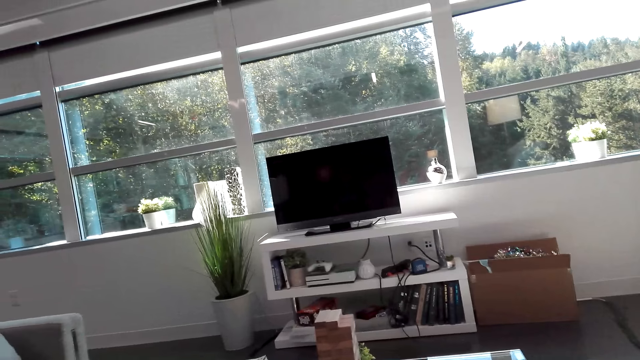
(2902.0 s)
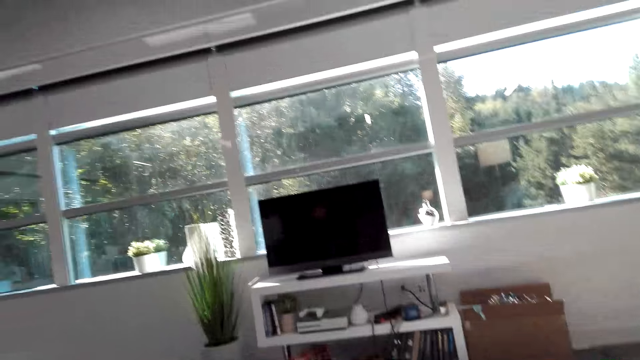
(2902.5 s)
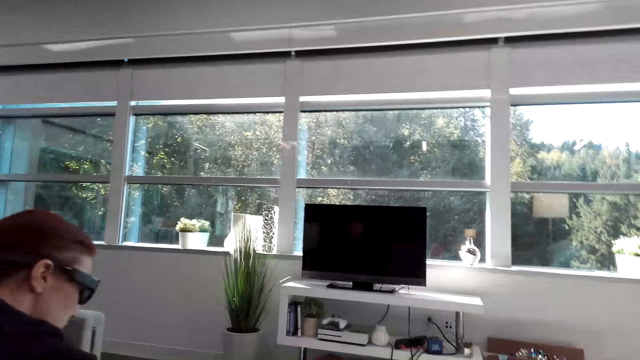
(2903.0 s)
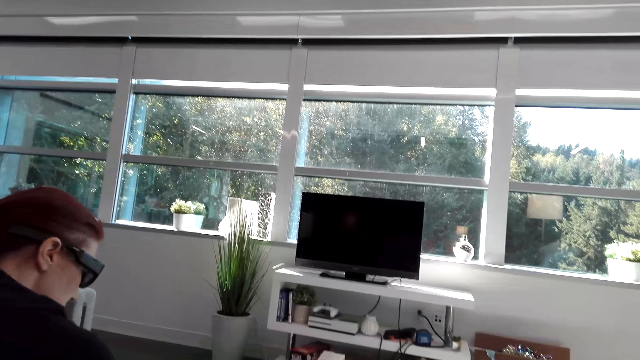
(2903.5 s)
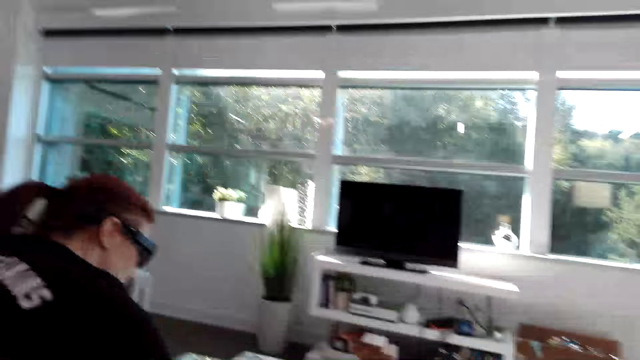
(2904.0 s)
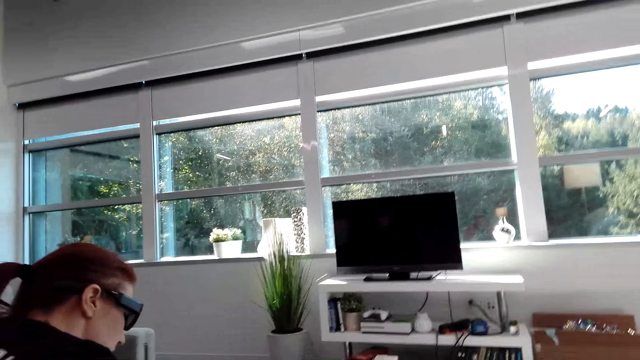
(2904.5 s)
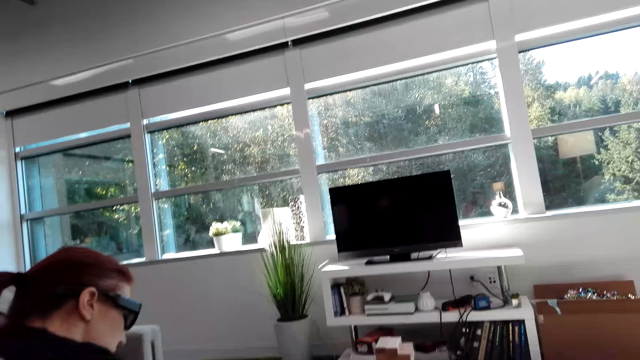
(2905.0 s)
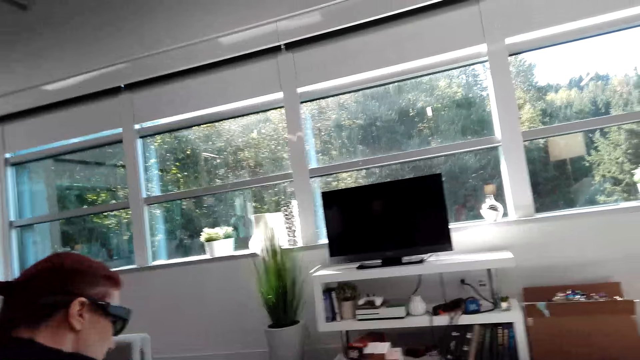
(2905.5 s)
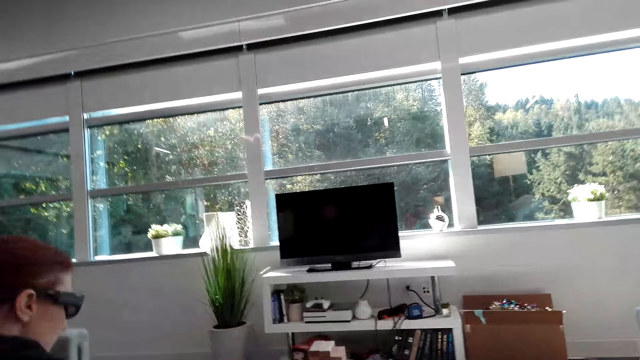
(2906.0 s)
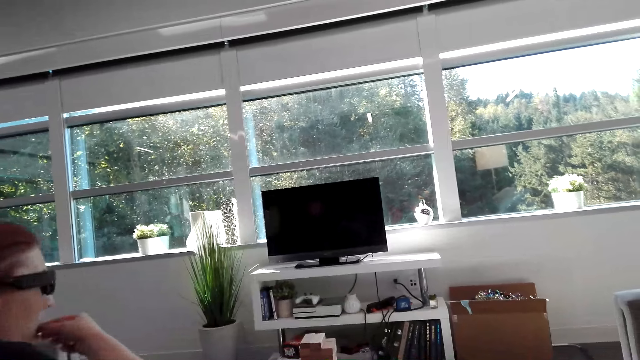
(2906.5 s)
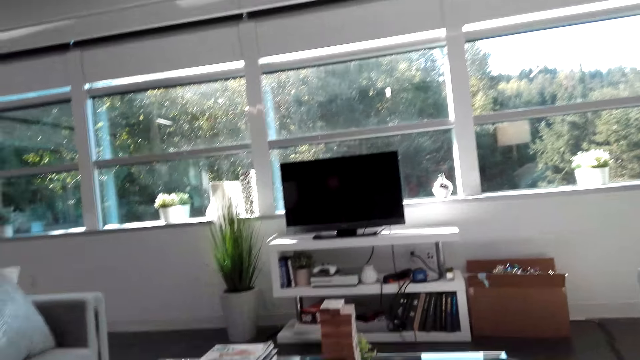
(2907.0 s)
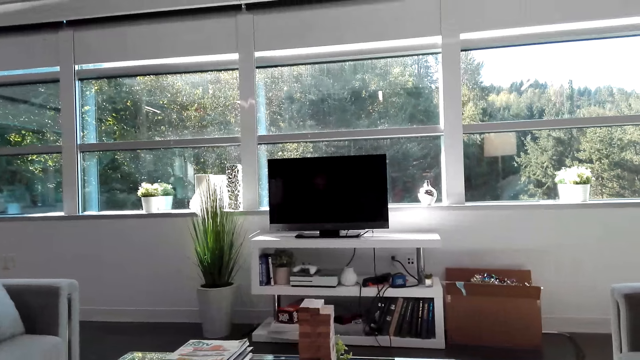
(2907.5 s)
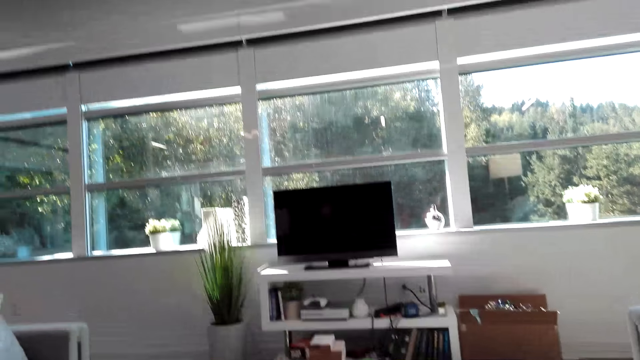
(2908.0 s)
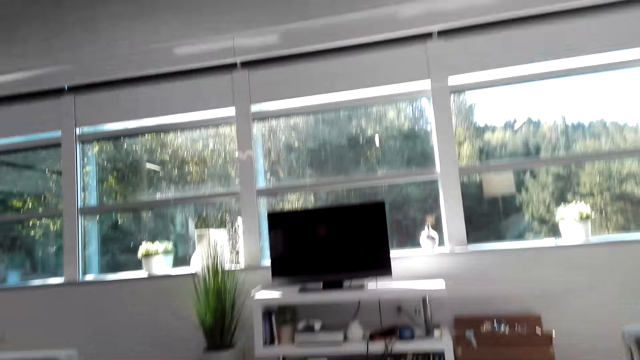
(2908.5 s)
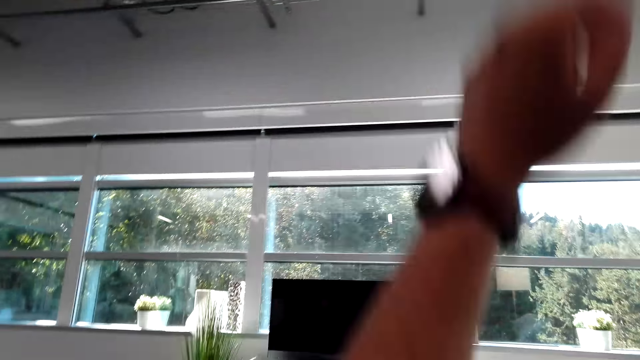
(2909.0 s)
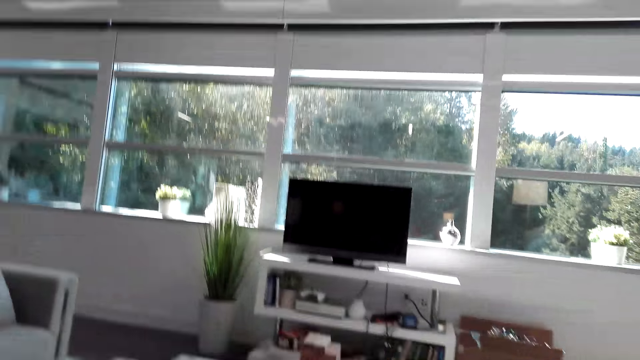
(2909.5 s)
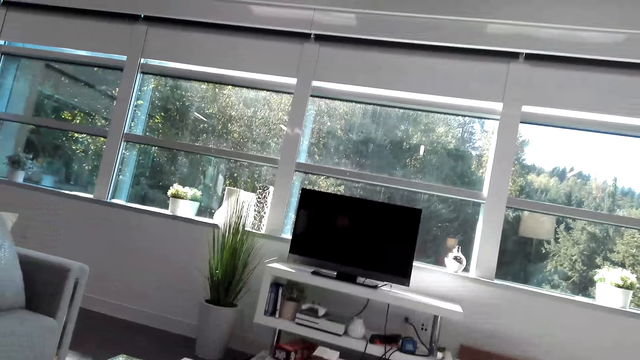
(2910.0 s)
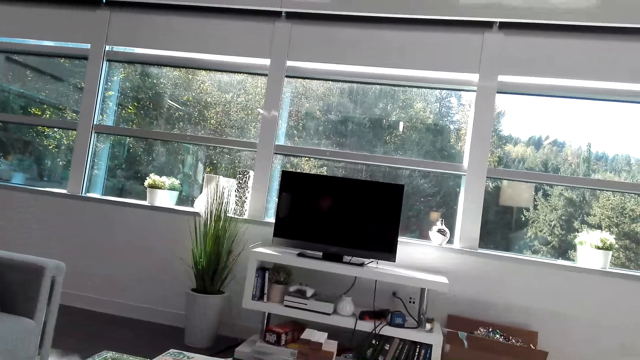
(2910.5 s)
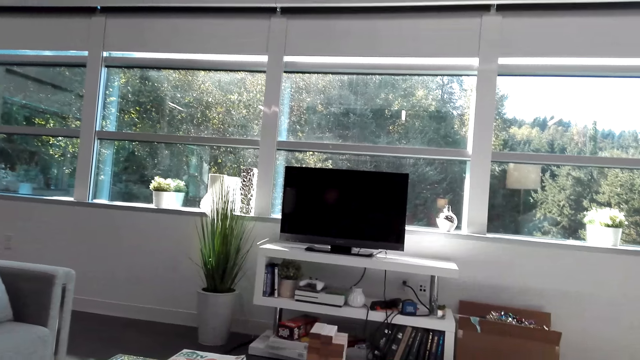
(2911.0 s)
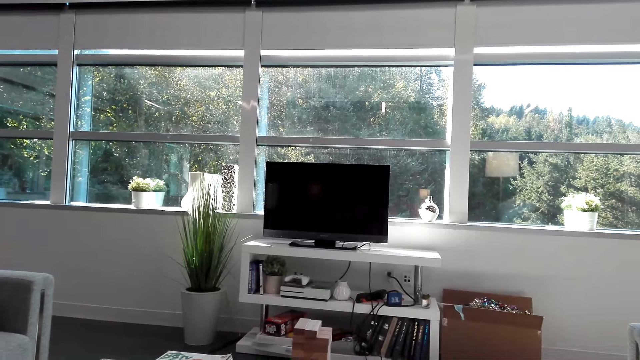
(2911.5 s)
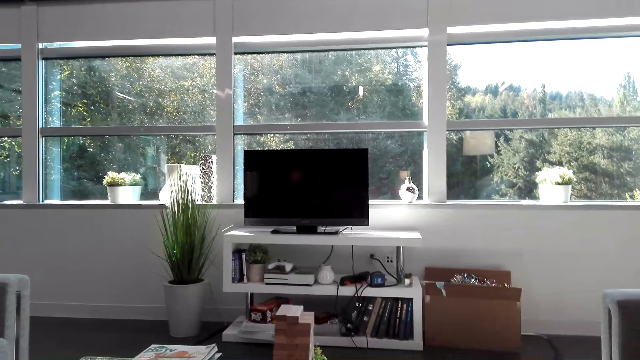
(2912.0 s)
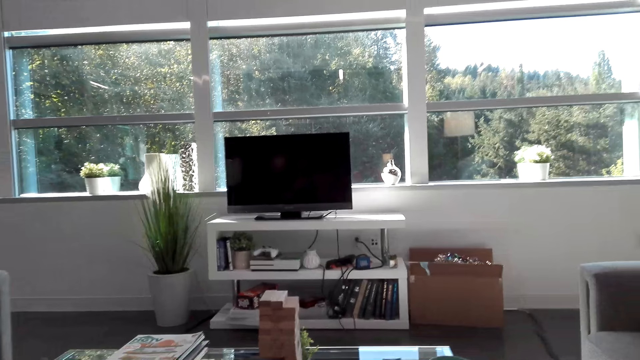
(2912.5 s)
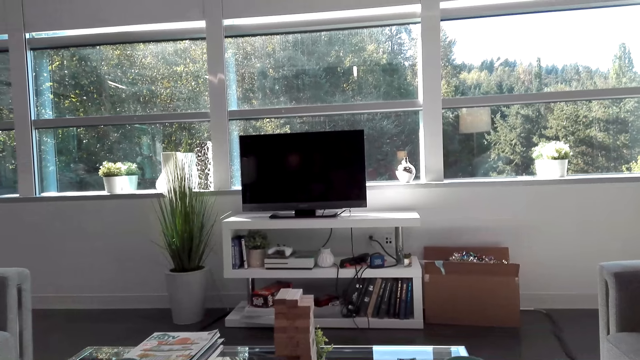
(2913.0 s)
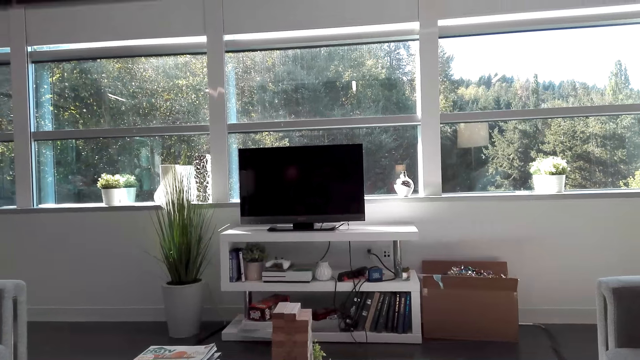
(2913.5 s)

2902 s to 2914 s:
The camera wearer looks around. They look at a woman. They lift the hand. The woman eats something. The camera wearer looks at the tv. They lift the hand. They look at the tv.

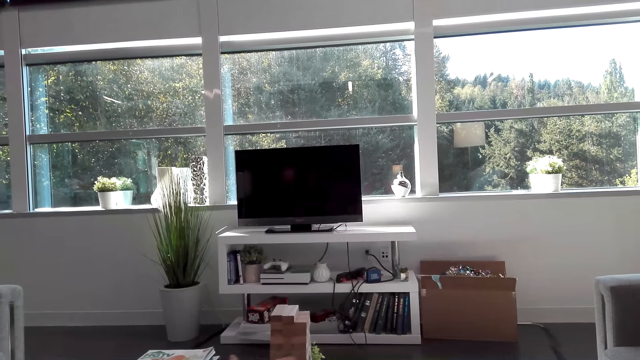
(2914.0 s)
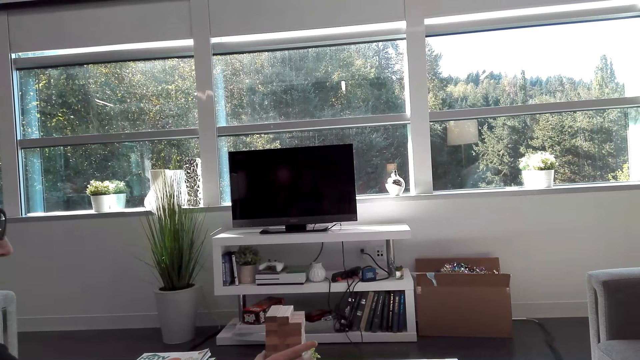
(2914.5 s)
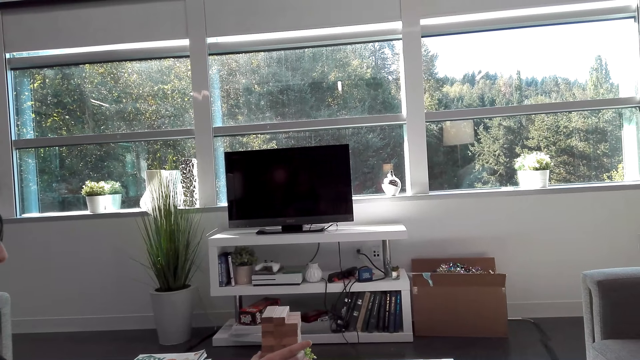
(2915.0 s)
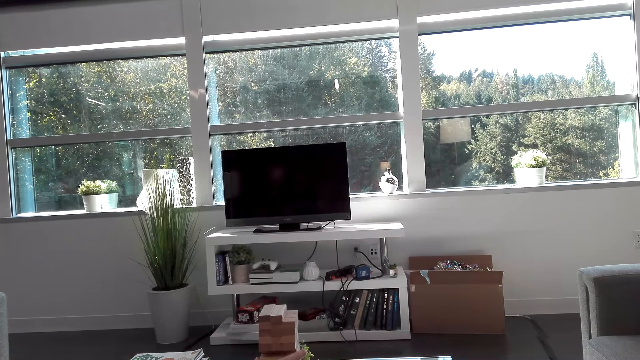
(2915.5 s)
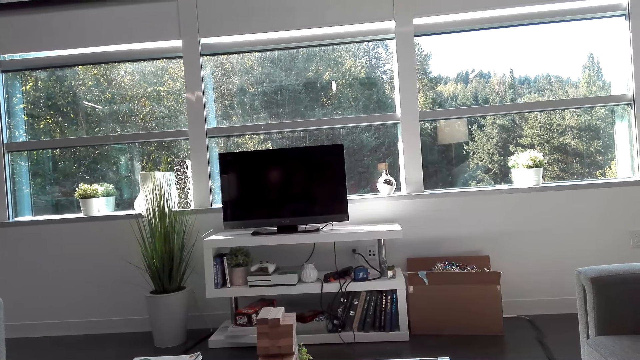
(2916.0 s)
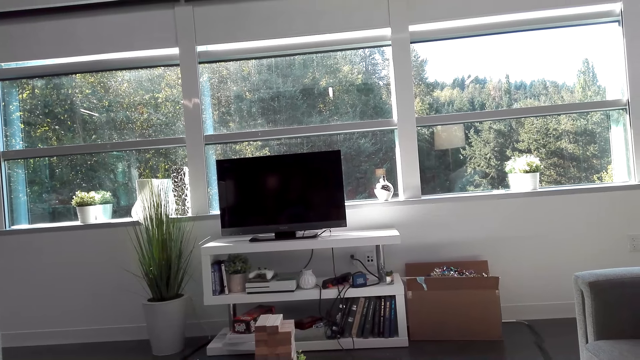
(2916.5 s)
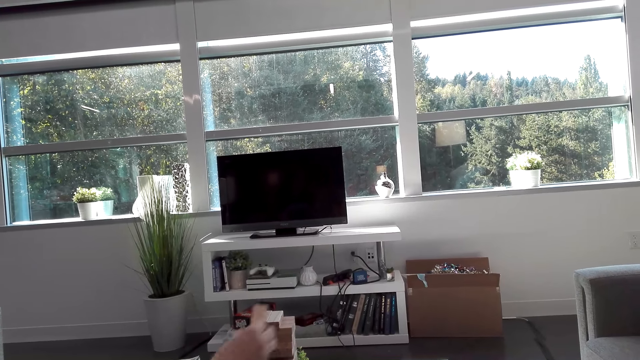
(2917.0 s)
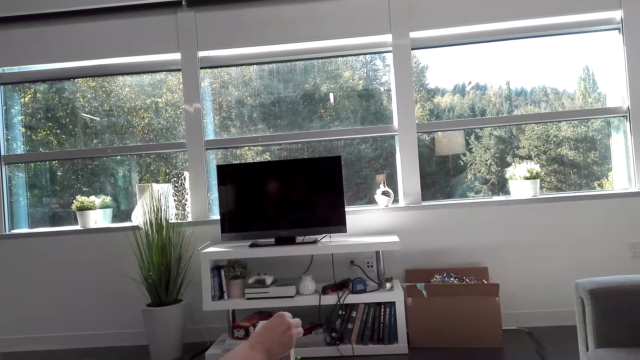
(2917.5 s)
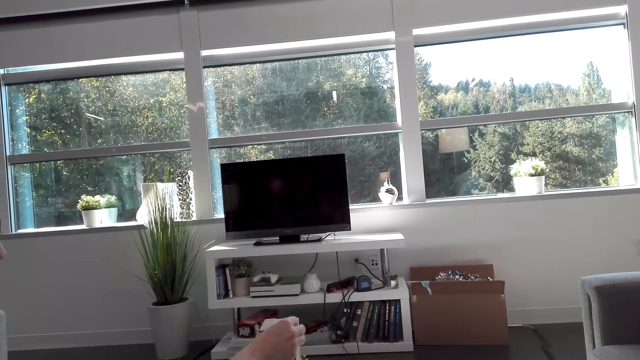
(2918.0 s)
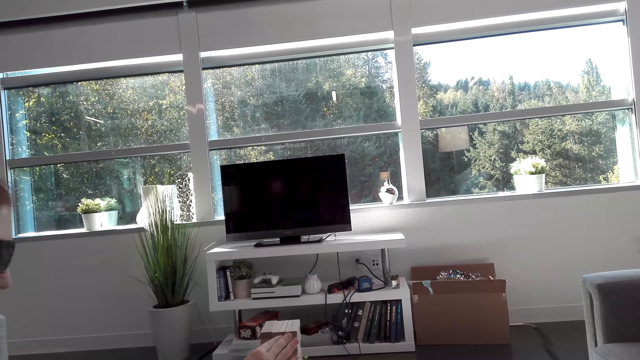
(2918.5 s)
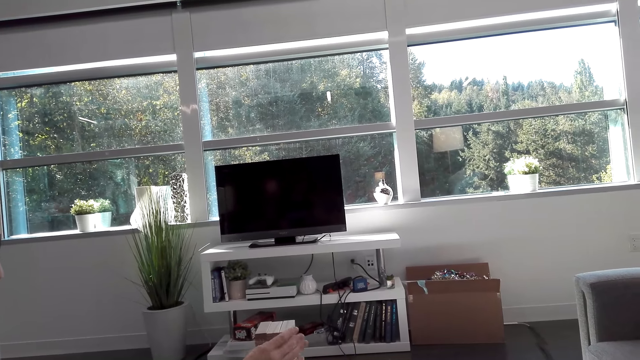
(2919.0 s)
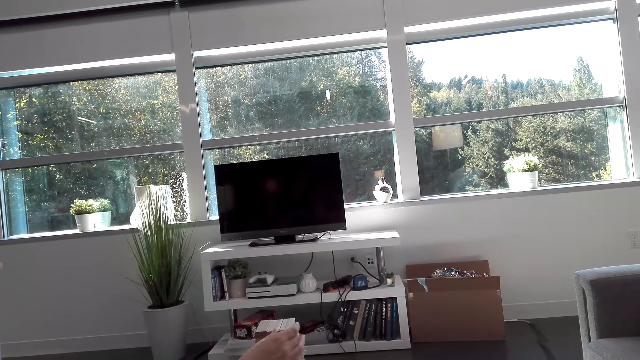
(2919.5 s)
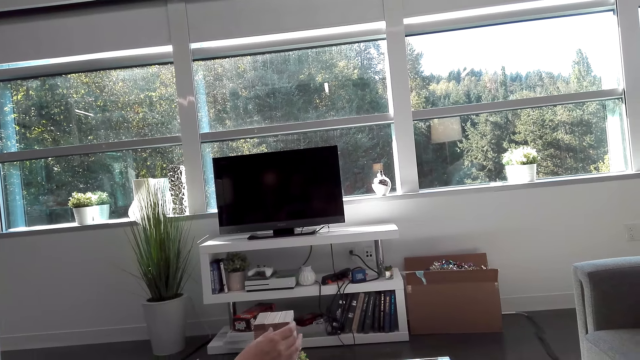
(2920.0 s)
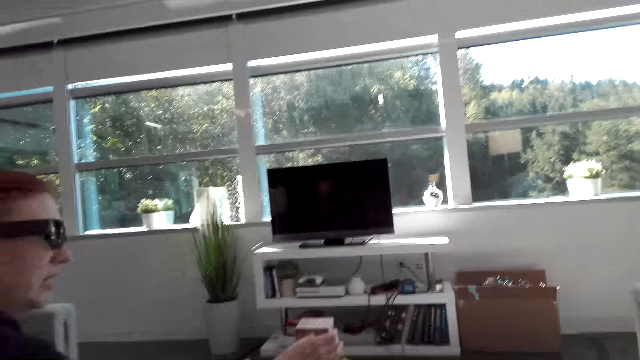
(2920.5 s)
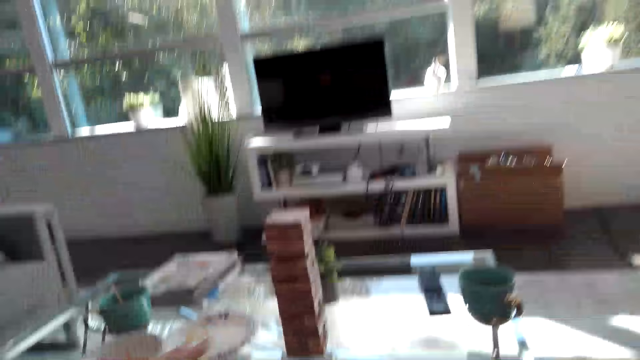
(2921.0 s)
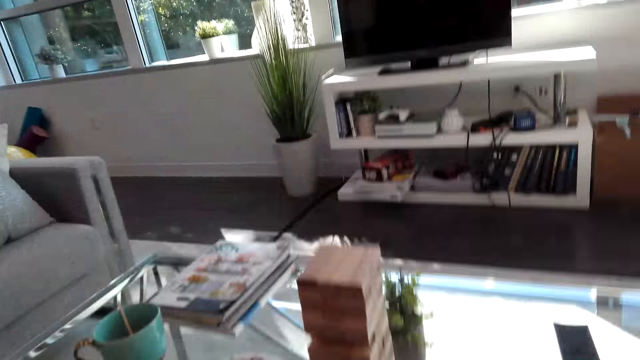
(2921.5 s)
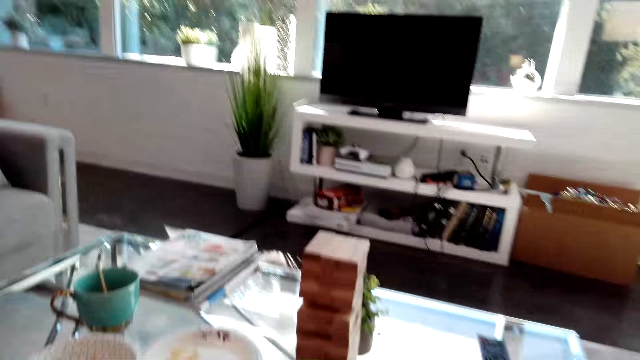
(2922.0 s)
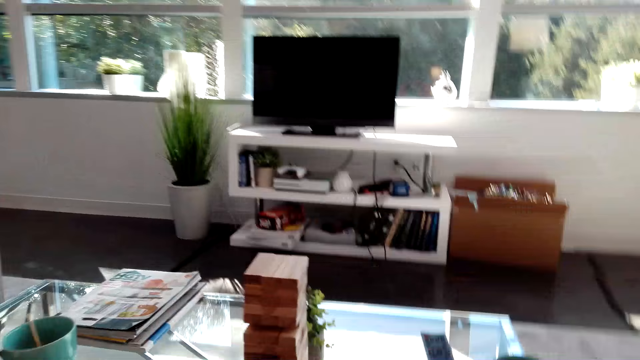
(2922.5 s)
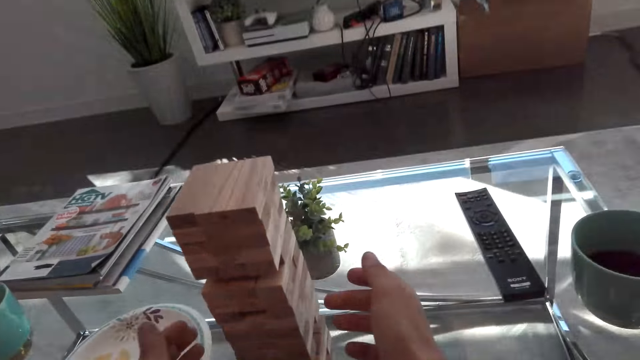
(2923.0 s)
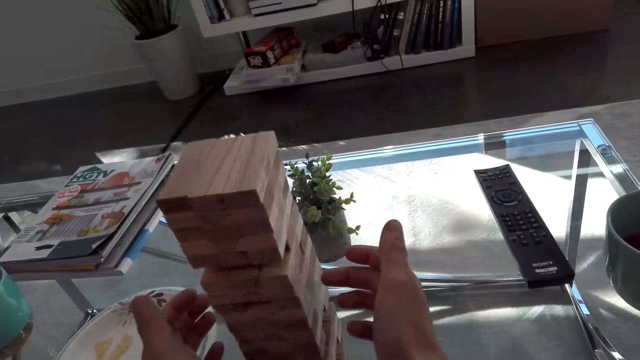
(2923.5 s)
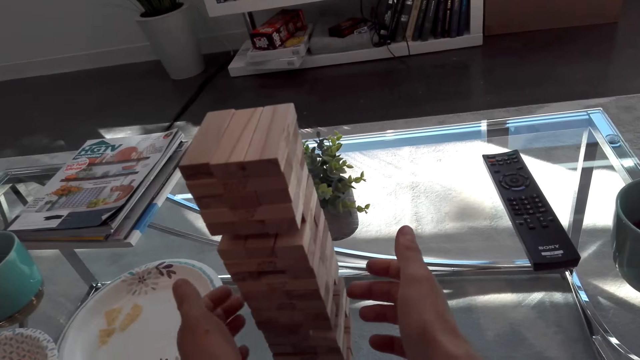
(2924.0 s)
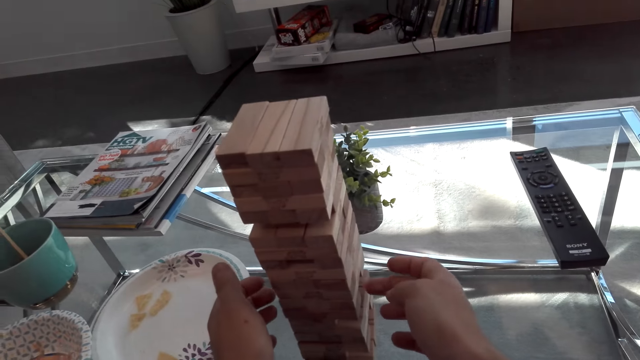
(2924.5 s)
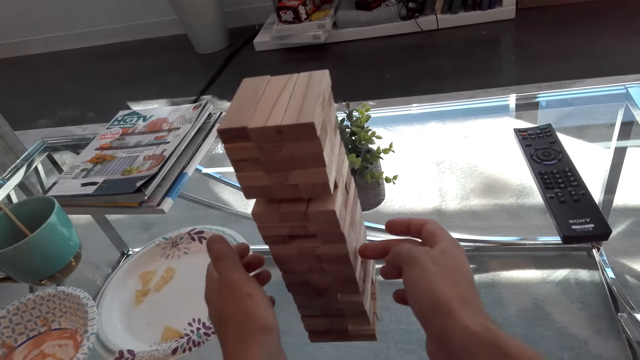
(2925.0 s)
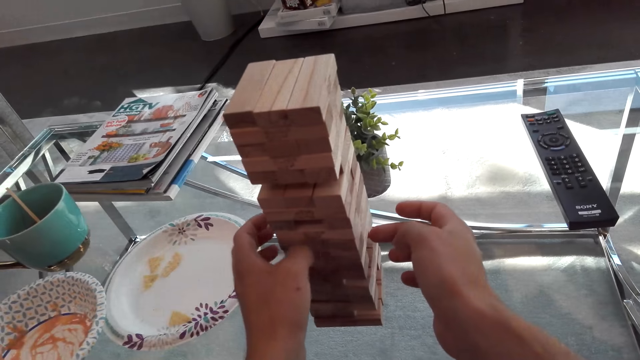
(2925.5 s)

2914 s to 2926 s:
A woman plays the jenga game. The woman puts the piece of puzzle on top of the puzzles. The camera wearer looks at the jenga game puzzles. They touch the jenga puzzles.
